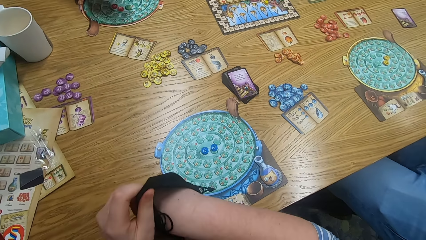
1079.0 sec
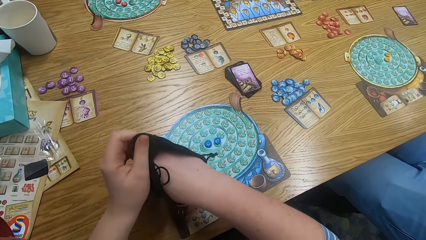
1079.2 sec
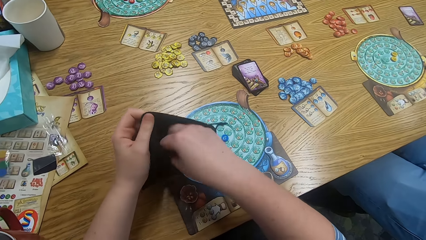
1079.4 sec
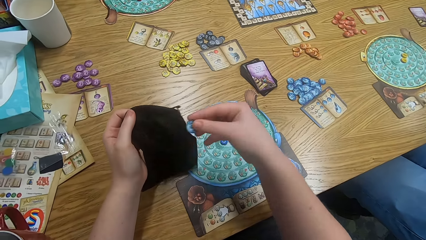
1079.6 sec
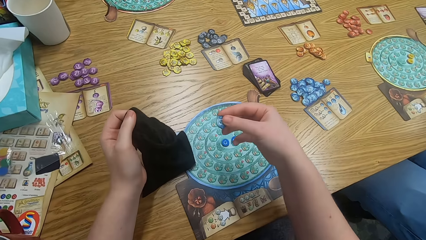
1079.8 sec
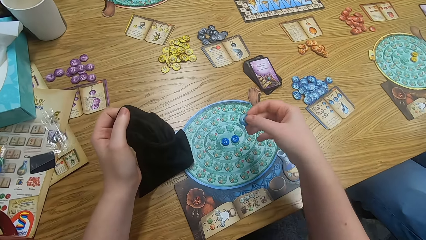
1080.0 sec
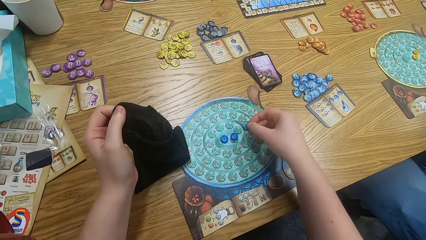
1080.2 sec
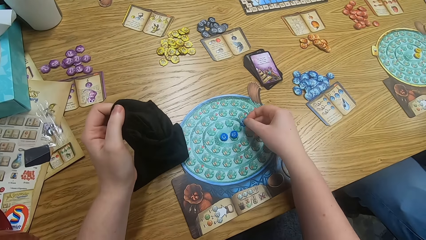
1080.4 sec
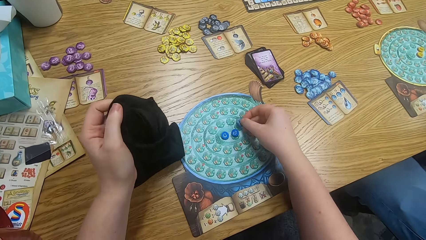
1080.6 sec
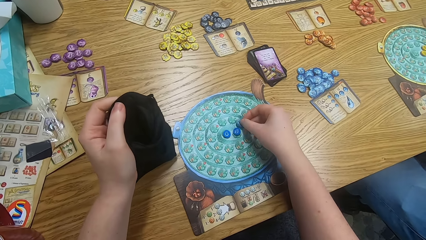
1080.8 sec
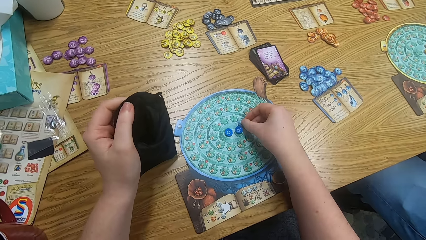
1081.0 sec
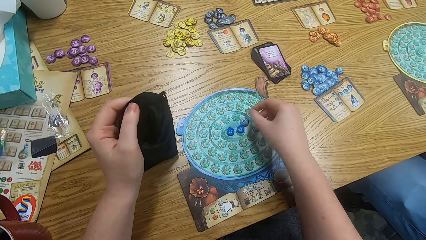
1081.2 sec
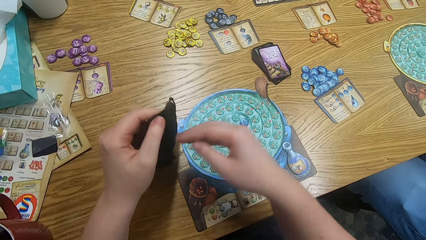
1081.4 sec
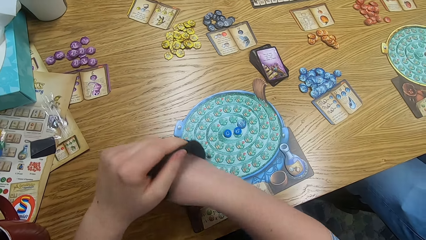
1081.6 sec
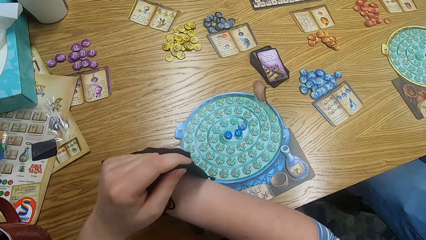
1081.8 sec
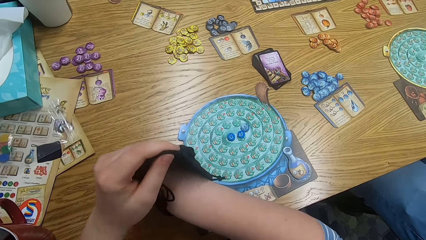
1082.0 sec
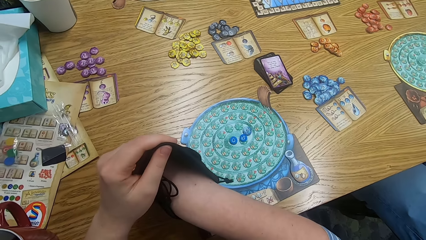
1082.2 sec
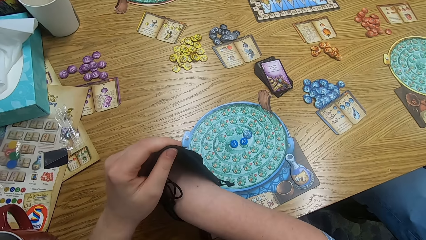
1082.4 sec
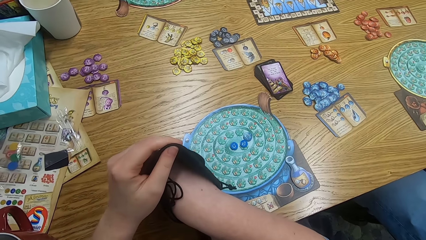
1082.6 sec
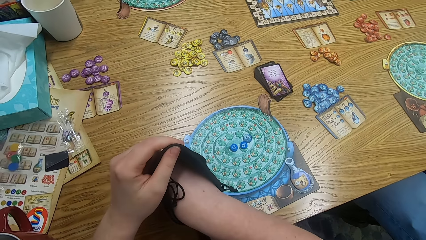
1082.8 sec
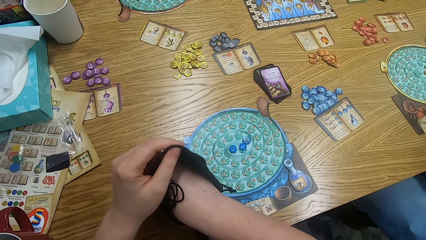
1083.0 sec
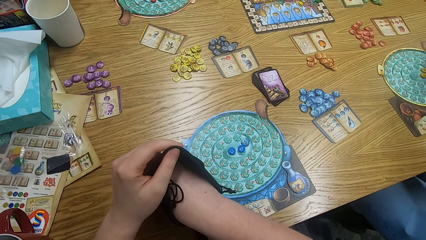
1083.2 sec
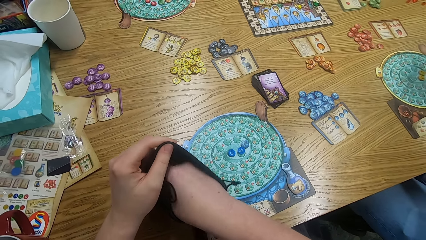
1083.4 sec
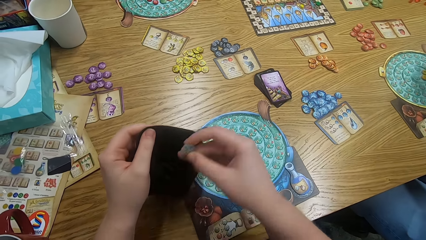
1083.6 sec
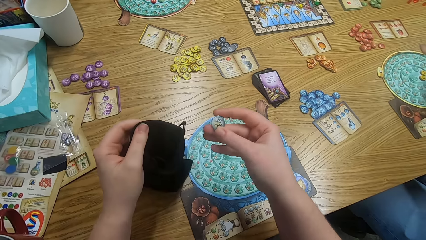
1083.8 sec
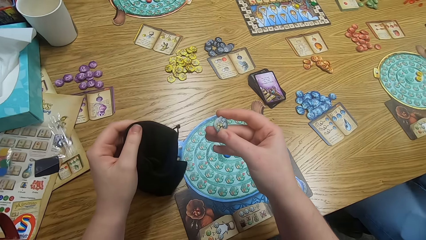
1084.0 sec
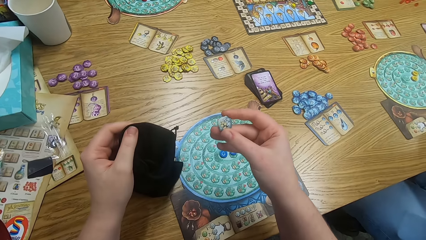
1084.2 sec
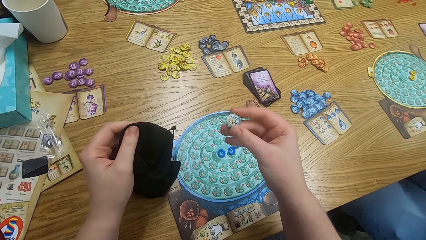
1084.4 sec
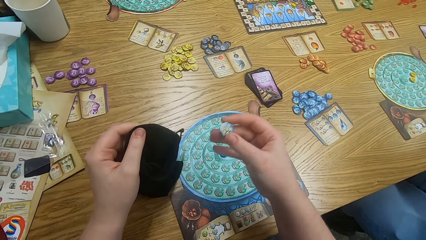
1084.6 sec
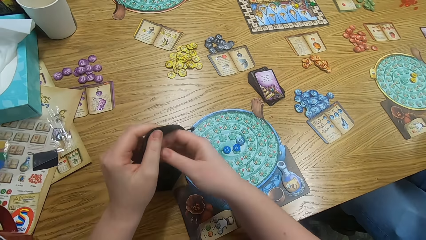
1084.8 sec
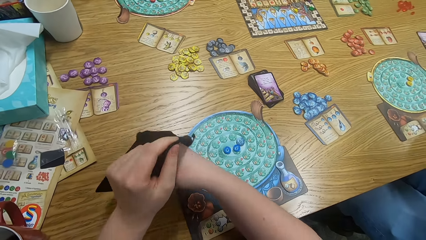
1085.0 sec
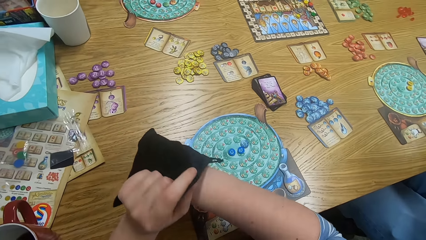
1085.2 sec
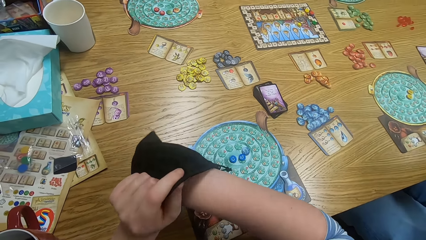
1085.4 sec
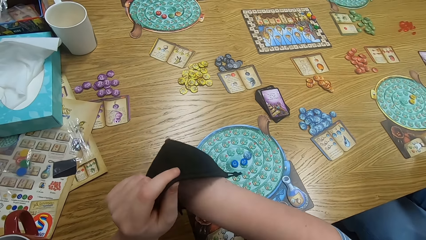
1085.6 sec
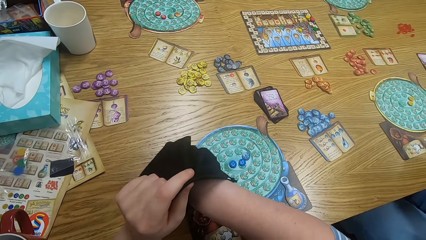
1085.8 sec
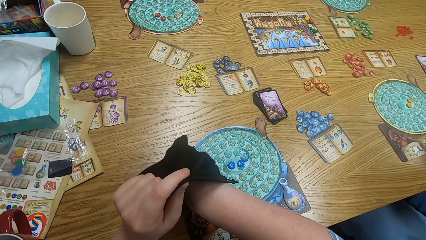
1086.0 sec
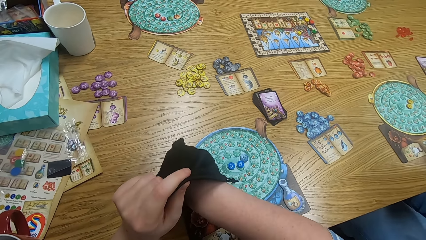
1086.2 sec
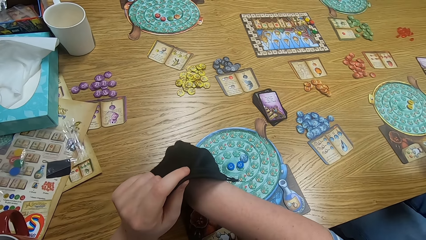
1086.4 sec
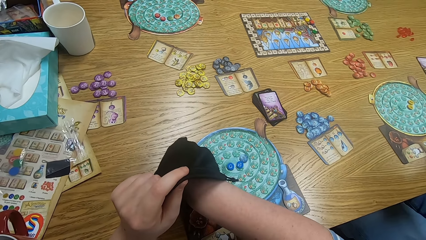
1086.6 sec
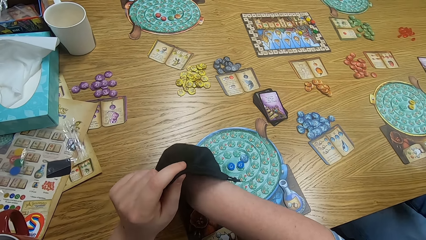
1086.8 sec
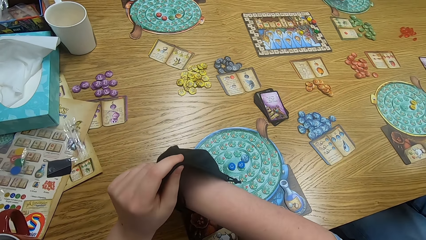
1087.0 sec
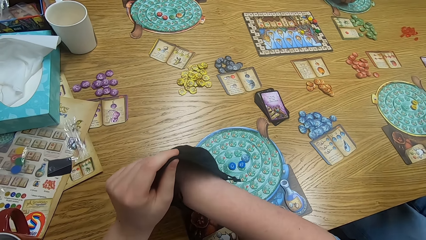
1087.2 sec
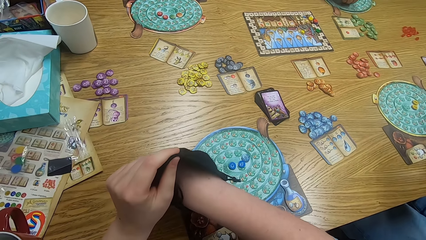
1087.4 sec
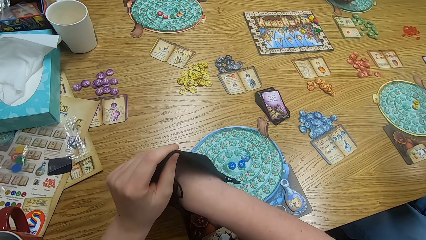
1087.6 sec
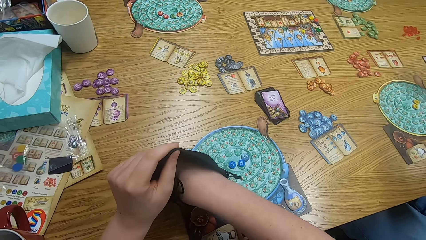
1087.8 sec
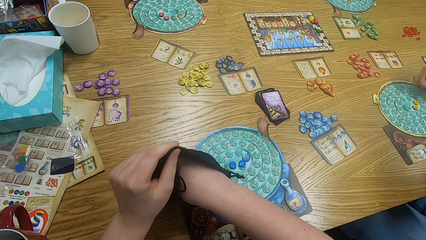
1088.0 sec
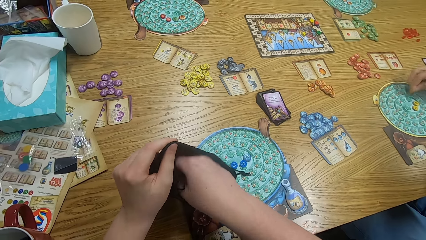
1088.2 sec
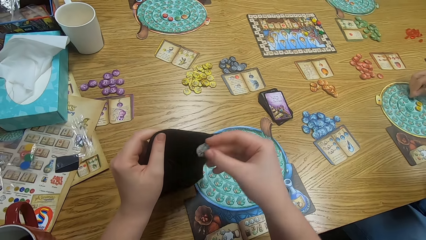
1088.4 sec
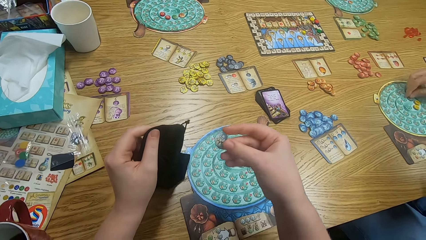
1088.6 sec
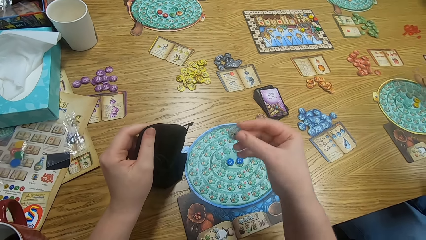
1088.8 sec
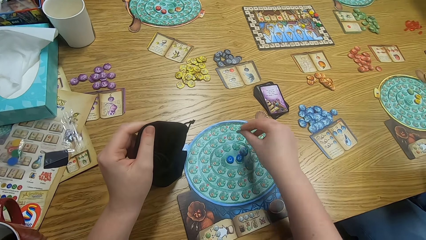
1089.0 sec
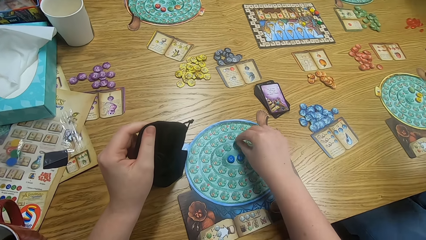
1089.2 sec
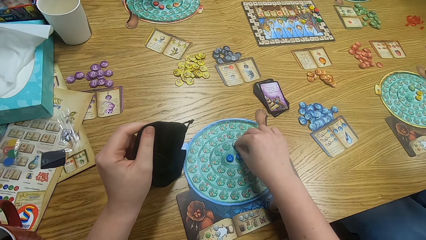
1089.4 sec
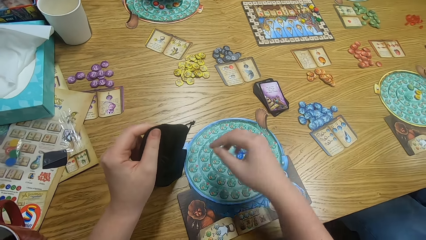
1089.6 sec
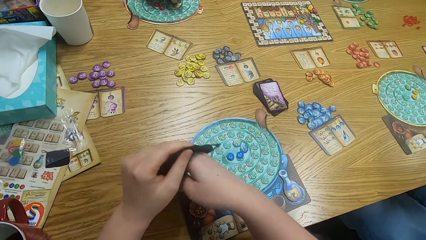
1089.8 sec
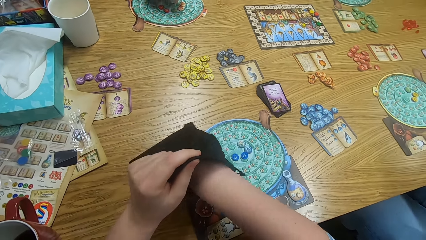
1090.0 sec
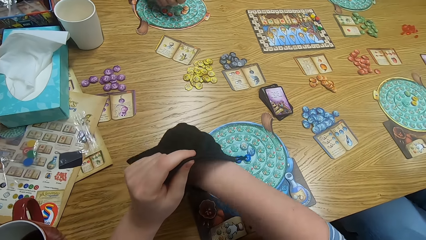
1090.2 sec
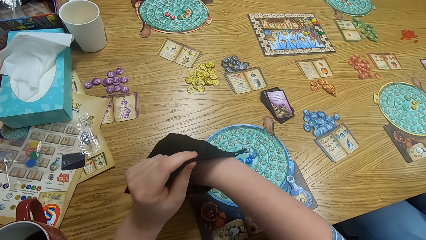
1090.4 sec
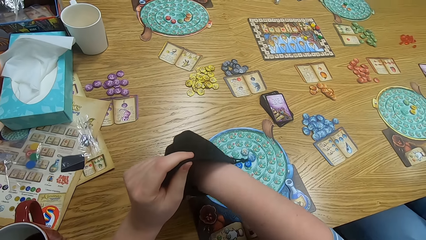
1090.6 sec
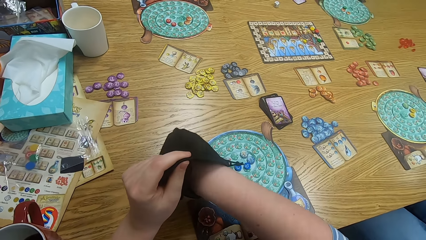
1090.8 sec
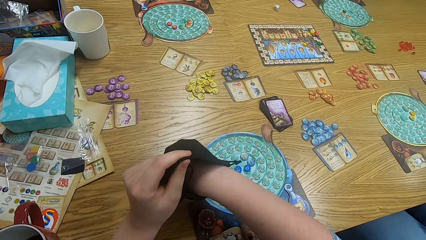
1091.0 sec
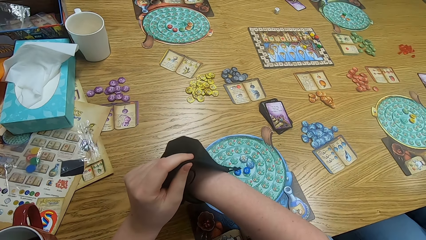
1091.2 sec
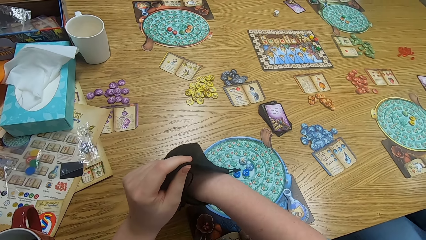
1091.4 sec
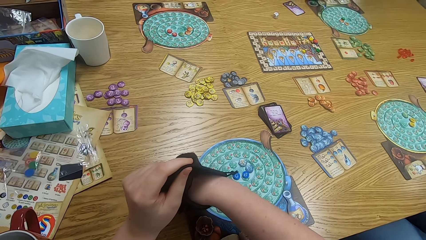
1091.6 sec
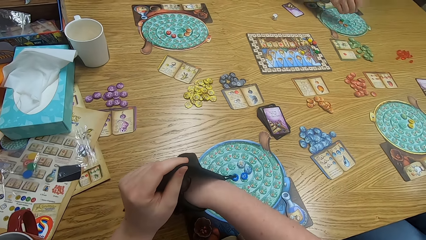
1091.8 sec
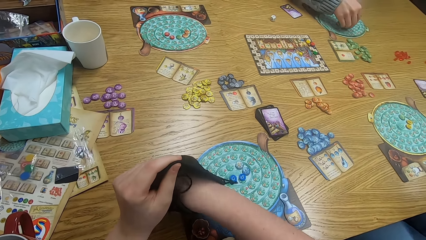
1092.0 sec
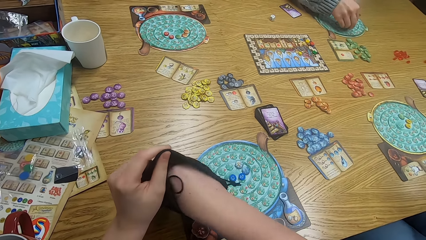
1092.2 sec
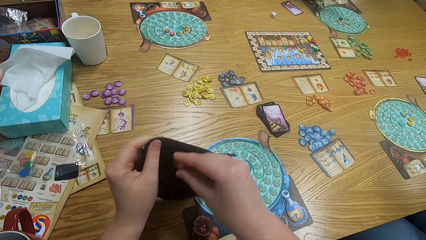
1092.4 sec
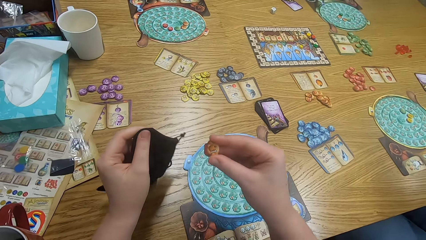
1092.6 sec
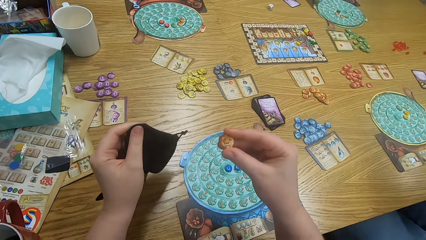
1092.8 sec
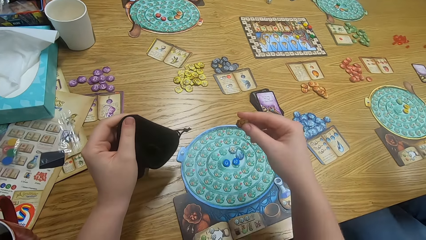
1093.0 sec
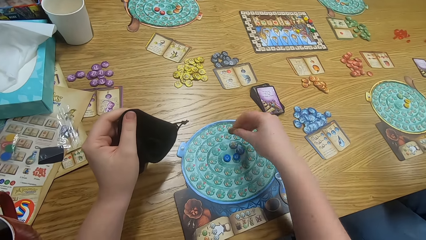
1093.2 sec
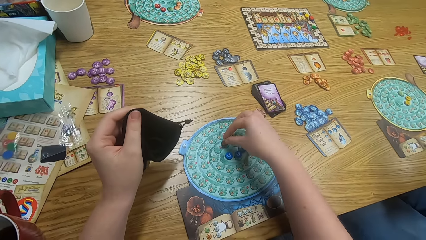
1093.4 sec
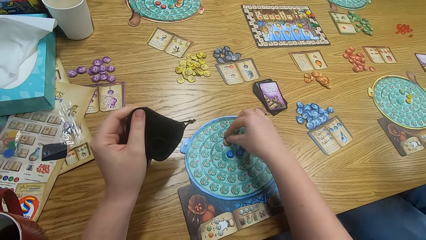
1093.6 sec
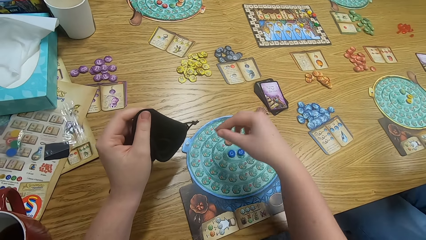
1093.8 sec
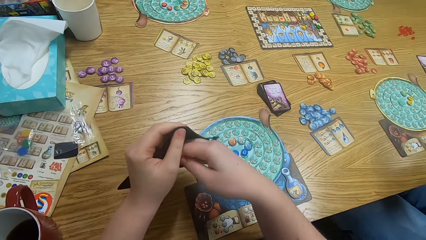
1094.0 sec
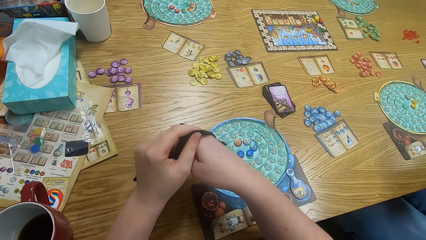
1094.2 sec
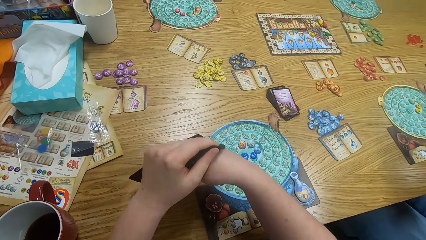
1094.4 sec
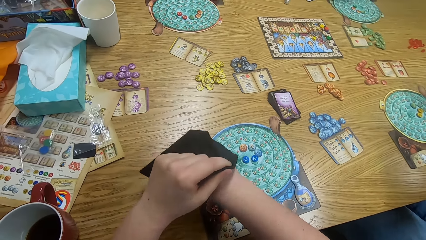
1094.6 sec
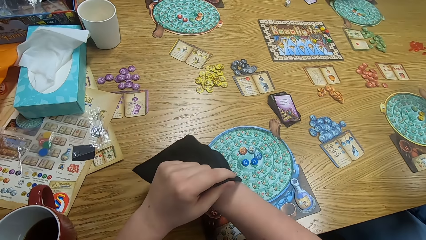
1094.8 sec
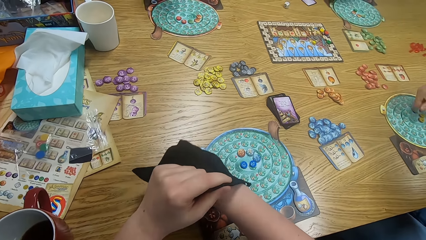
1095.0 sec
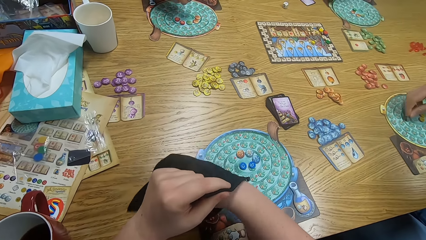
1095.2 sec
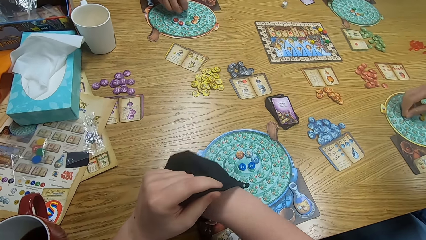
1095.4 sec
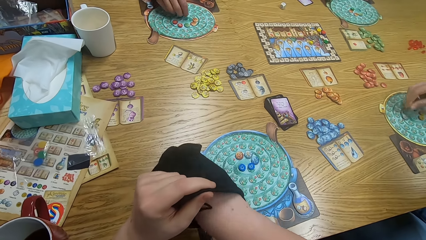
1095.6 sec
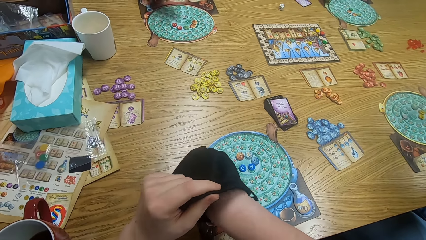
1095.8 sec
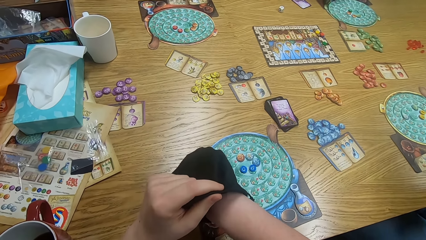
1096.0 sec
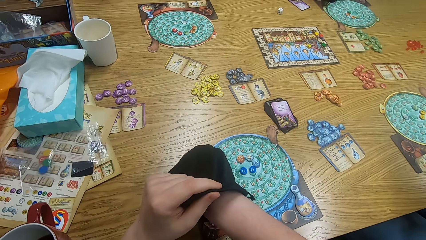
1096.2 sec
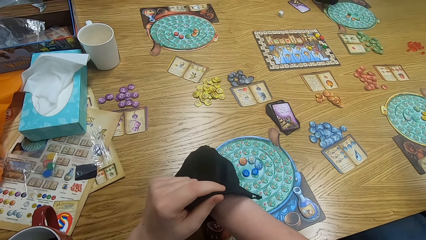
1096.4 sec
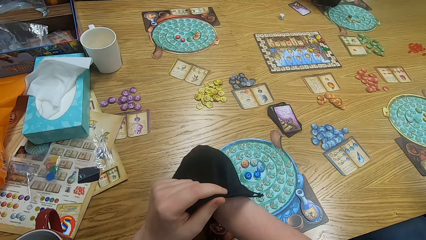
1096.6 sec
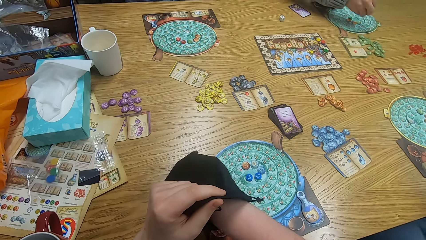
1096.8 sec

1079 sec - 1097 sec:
A man plays the game. The camera wearer puts a hand inside the bag. They pick a tile from the bag, play scrabble, and insert a hand in the bag. They pick something from the bag, and pick something from the bag again. Another man plays the game. The camera wearer plays scrabble. The second man plays the game. The first man plays the game. The camera wearer picks something from the bag. A third man plays the game. The camera wearer picks something from the bag and plays the game. They pick something from the bag. The second man plays something. The camera wearer picks something from the bag. The first man plays something. The camera wearer searches the bag.
